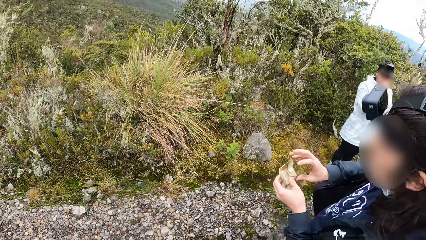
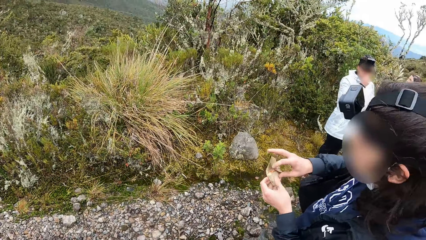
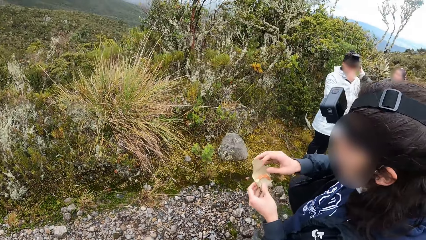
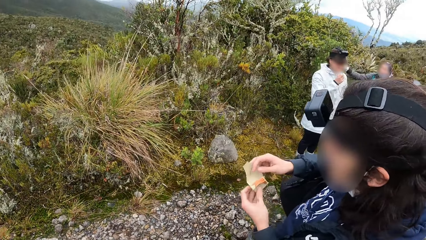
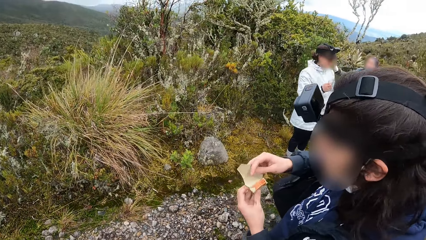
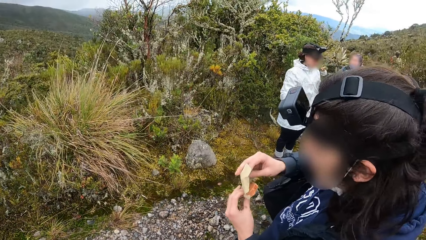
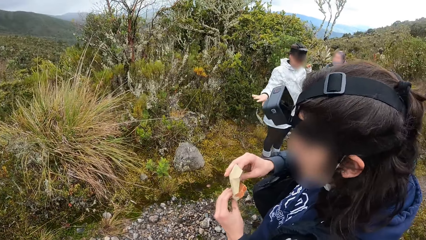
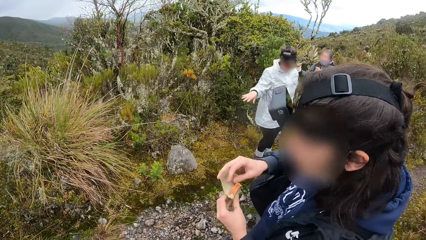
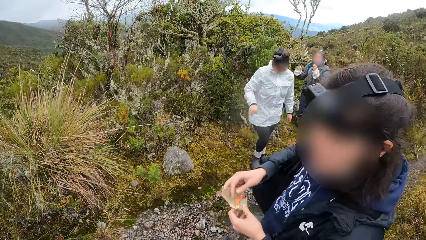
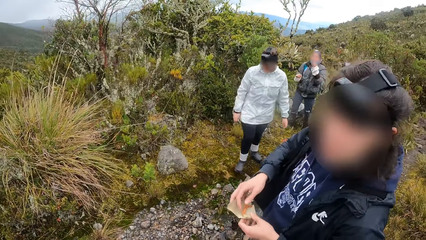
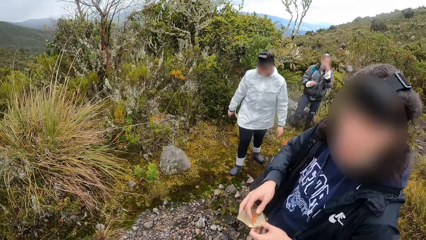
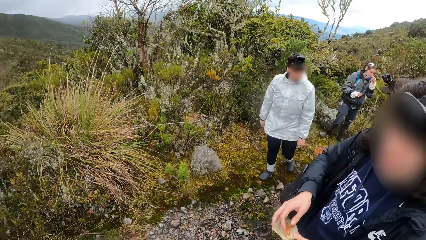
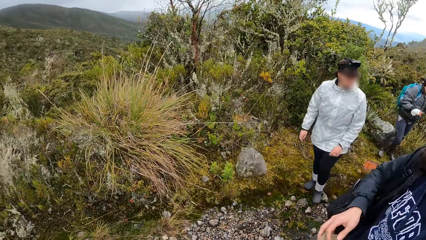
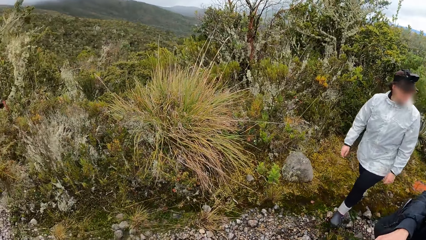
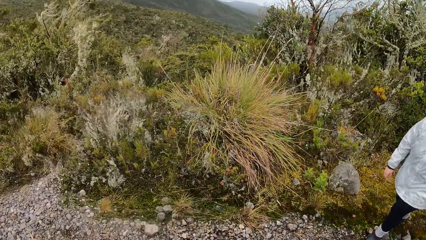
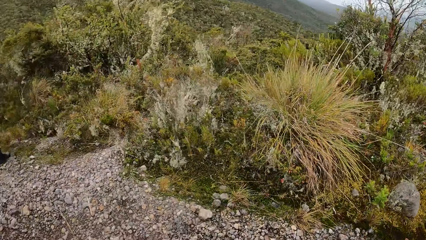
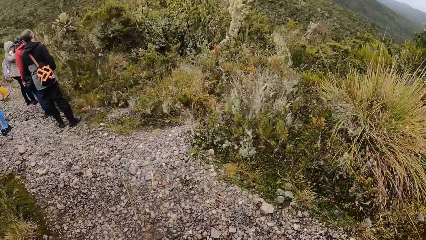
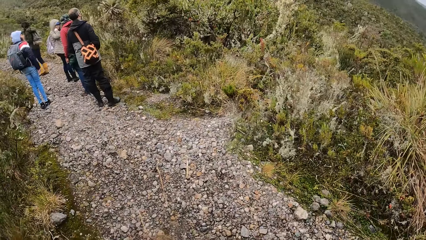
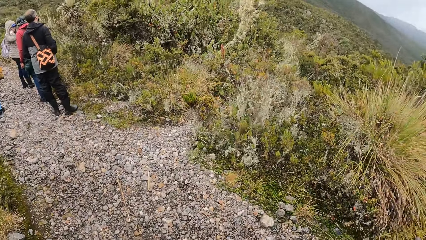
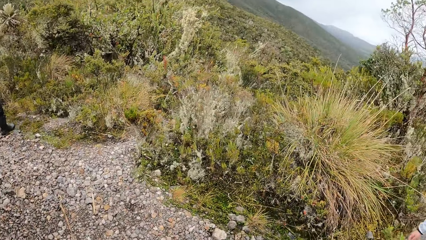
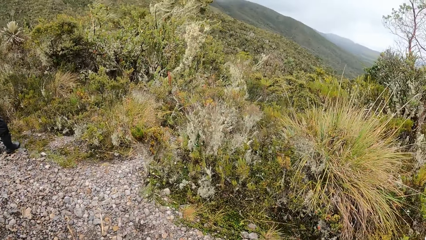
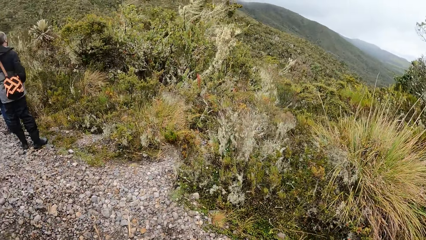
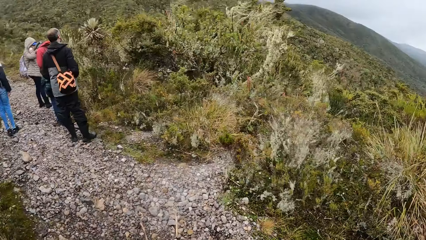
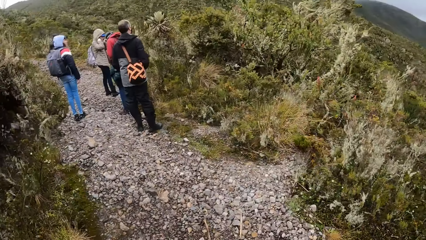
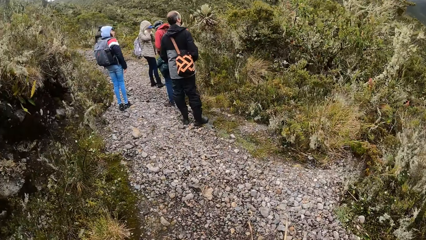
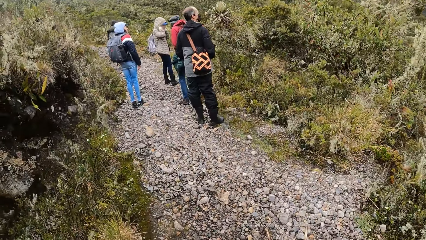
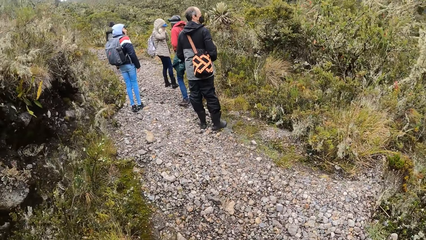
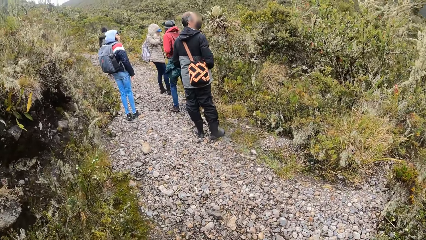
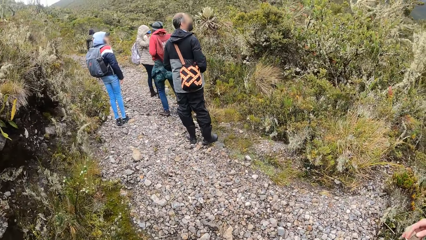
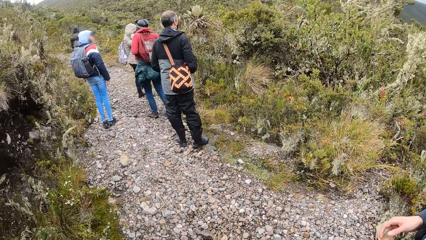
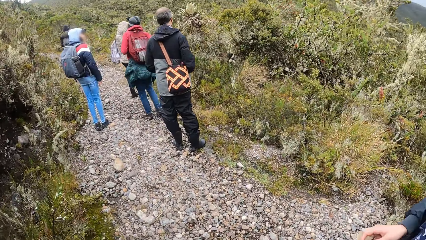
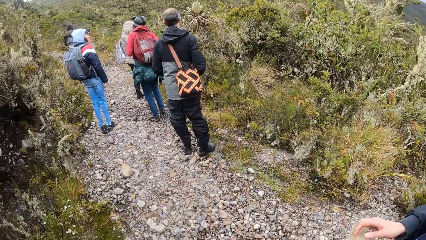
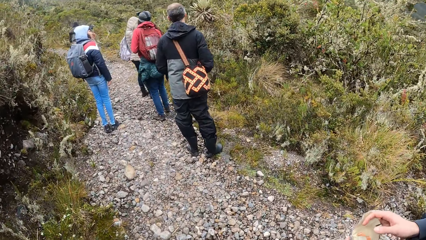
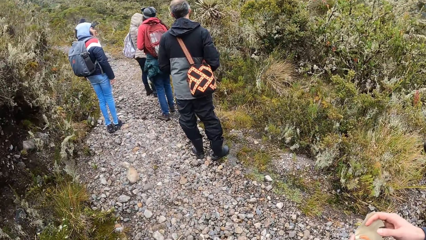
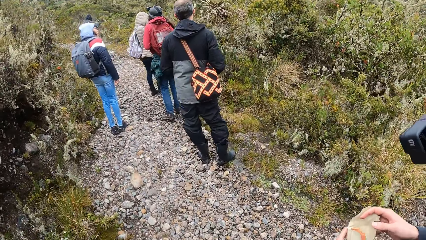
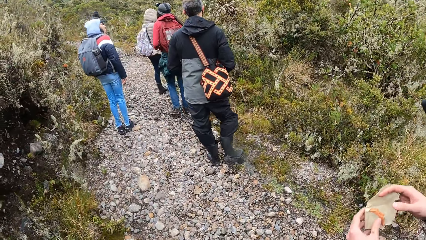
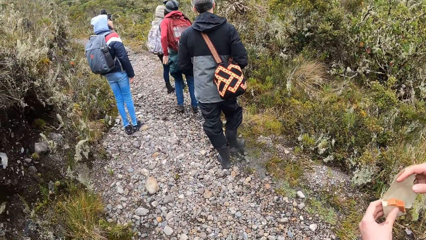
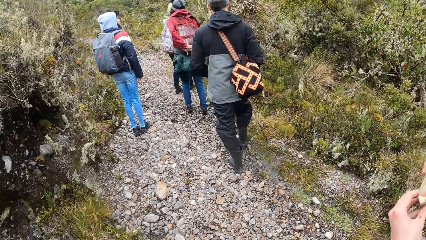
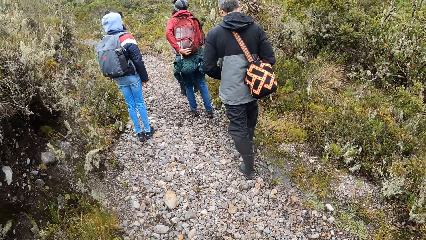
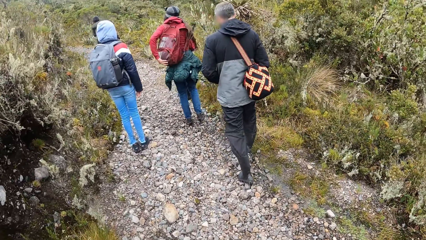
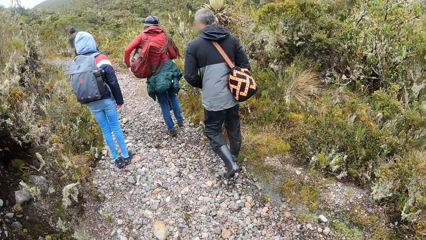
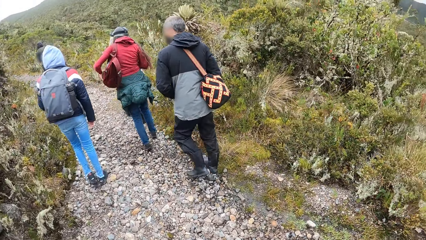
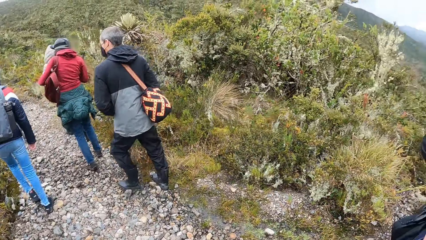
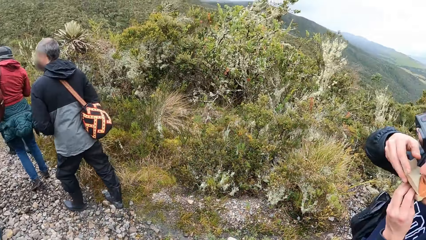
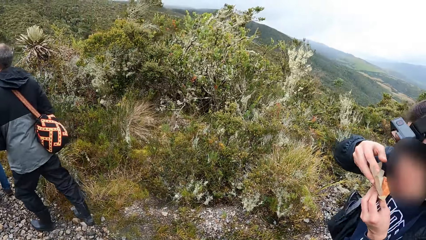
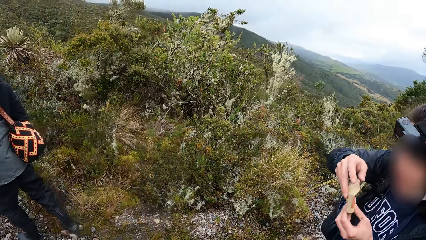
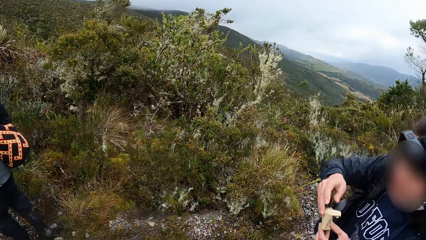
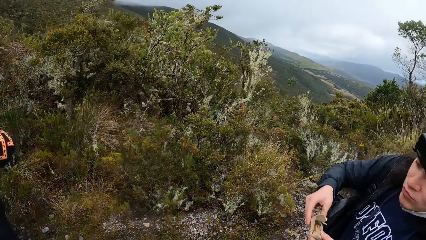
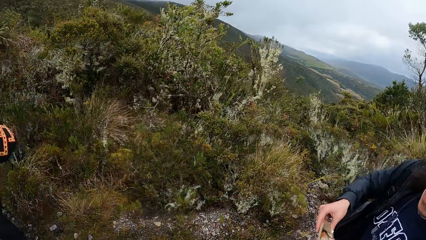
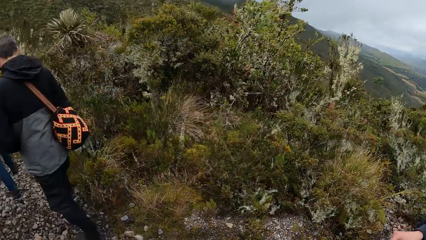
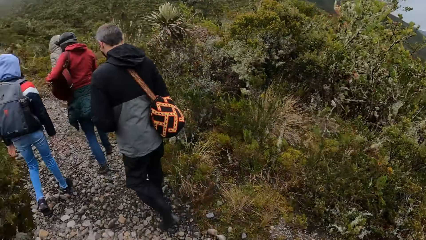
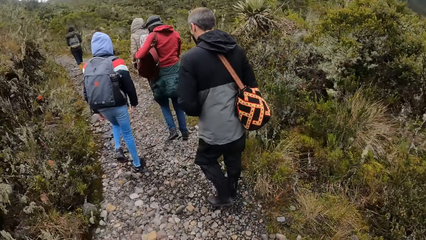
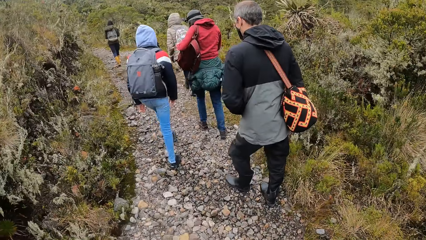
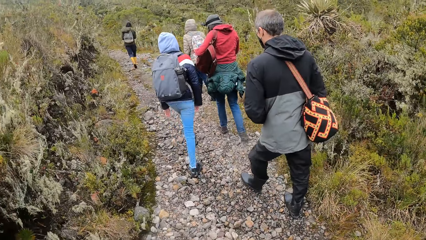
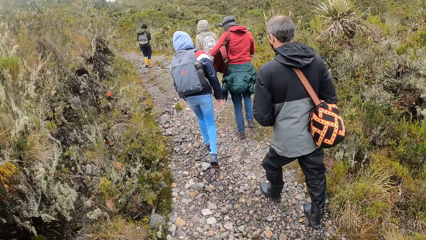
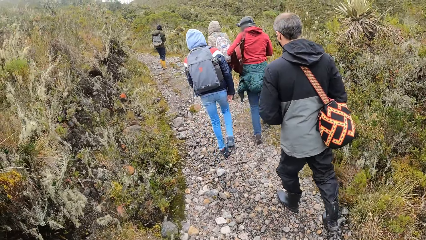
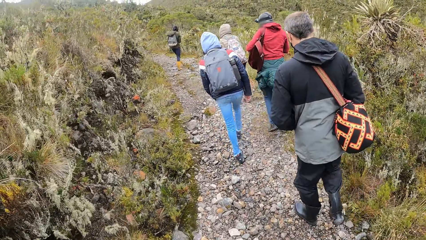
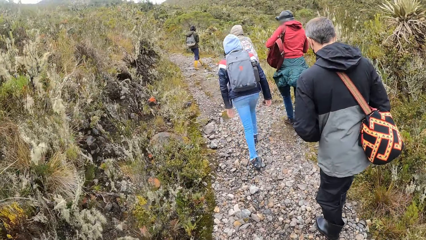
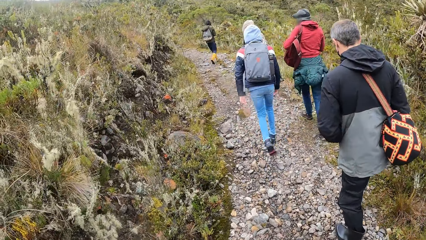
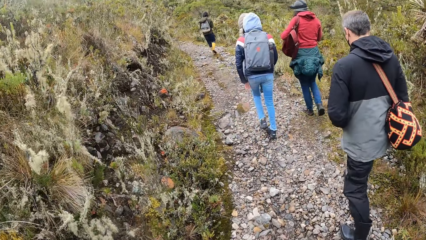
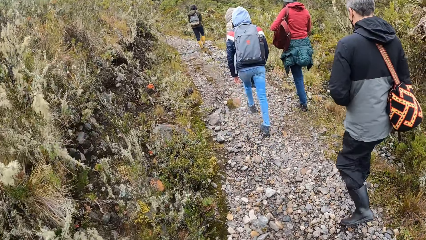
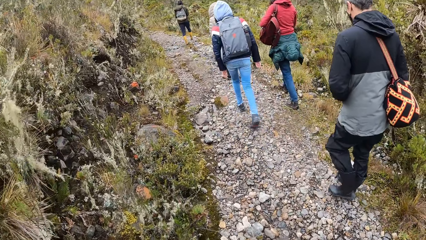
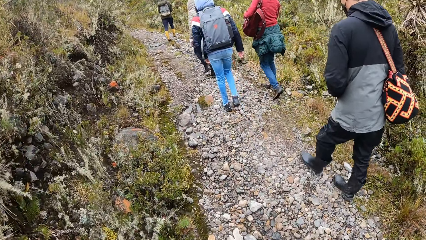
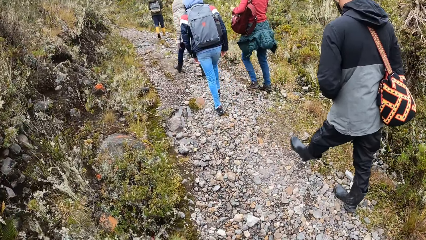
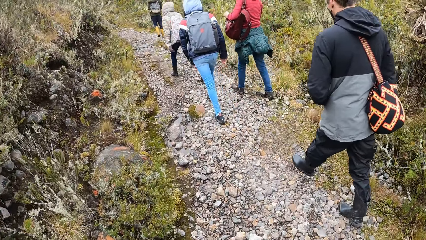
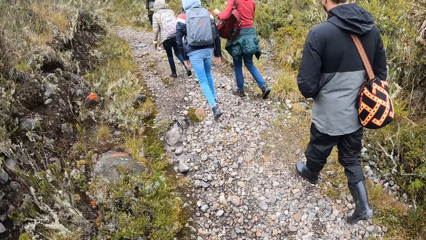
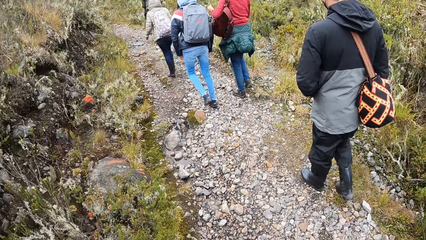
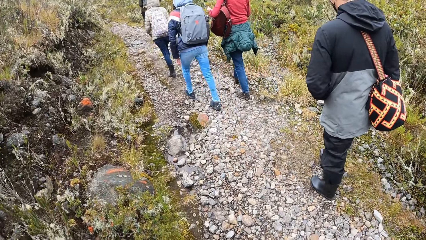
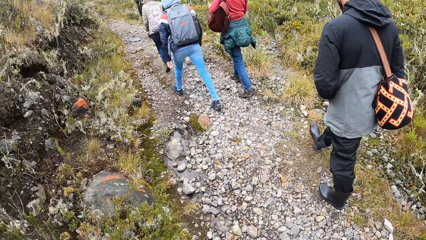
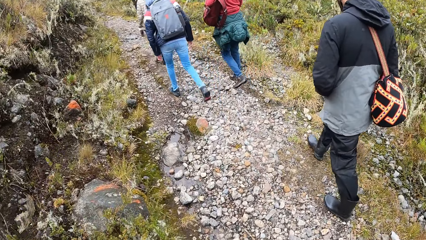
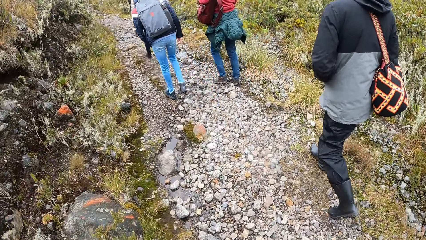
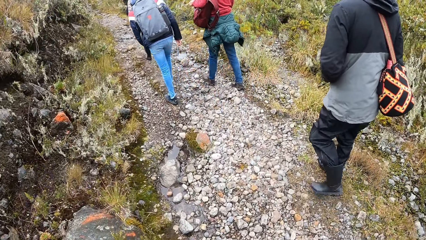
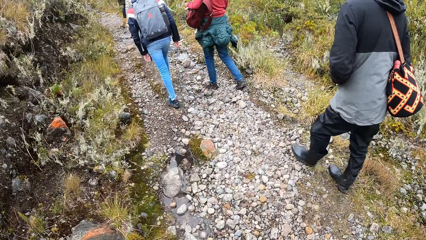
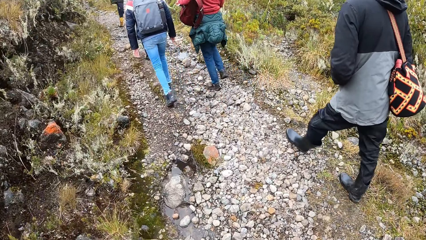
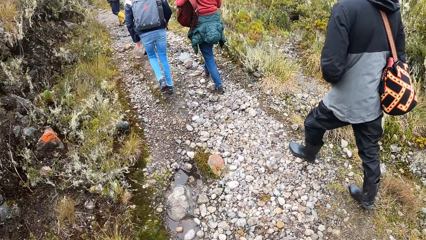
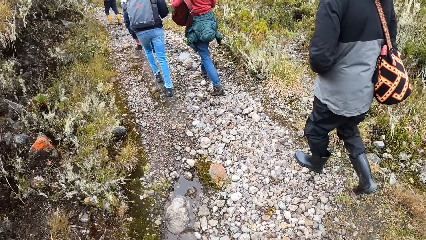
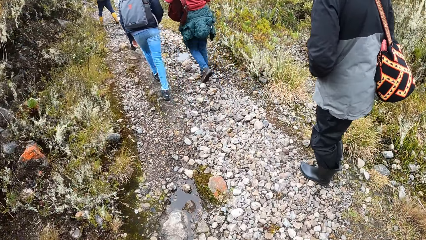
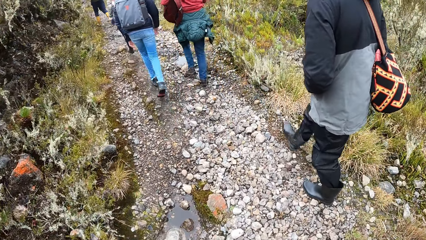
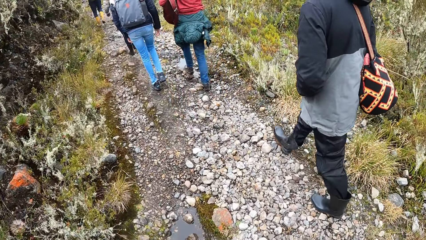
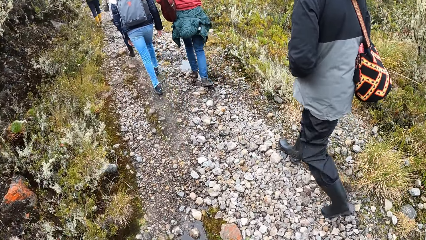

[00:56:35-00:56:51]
The man unwraps a beef in his hands. A woman places her right hand on the shoulder of another woman. The other woman hikes on the path. The camera wearer hikes on the path. They look forward. The man eats the beef in his hands. The camera wearer looks around. The man hikes on the path. The camera wearer looks forward.
